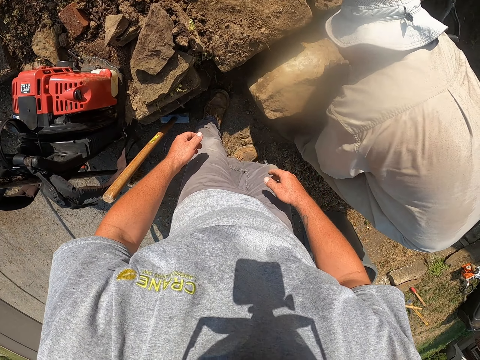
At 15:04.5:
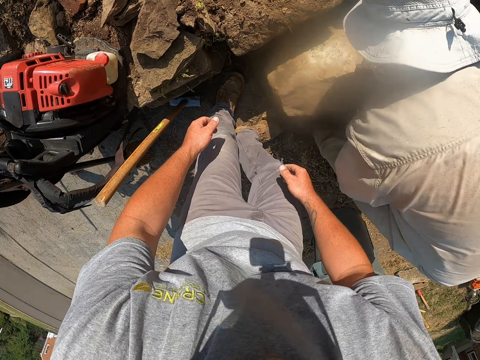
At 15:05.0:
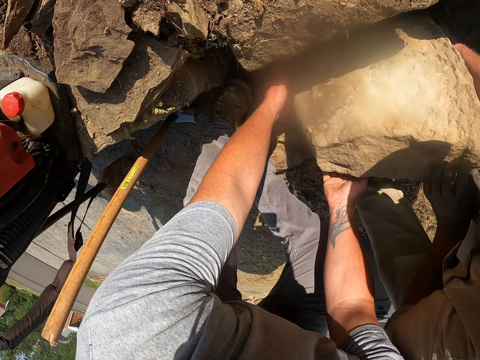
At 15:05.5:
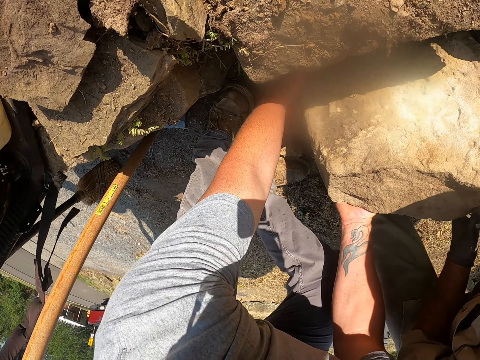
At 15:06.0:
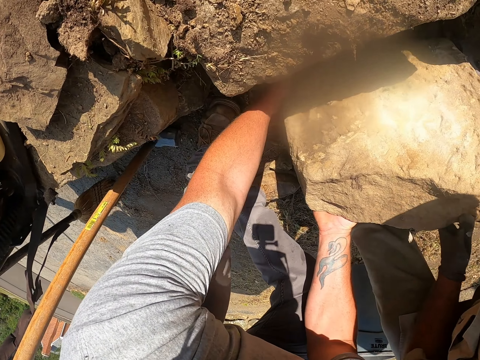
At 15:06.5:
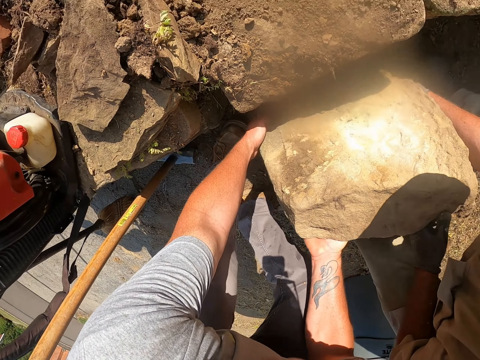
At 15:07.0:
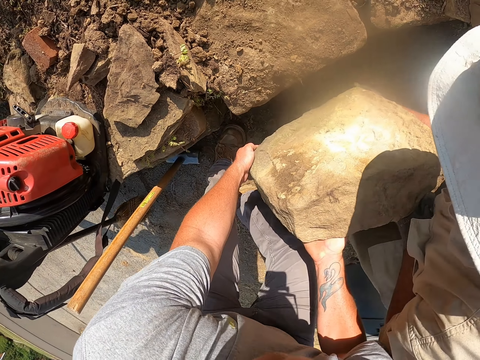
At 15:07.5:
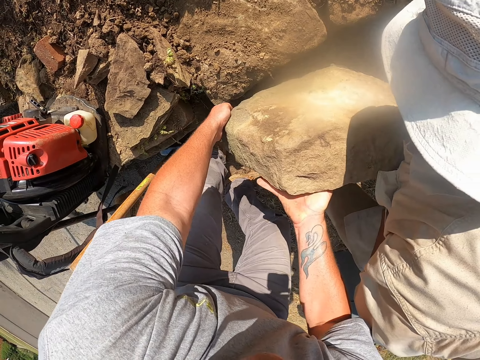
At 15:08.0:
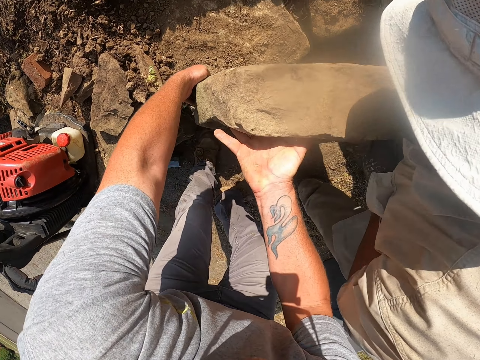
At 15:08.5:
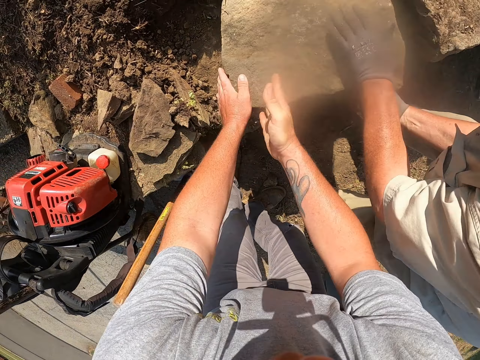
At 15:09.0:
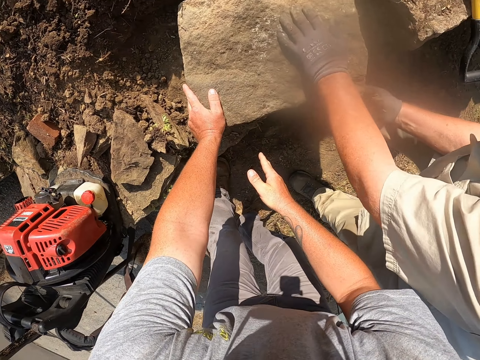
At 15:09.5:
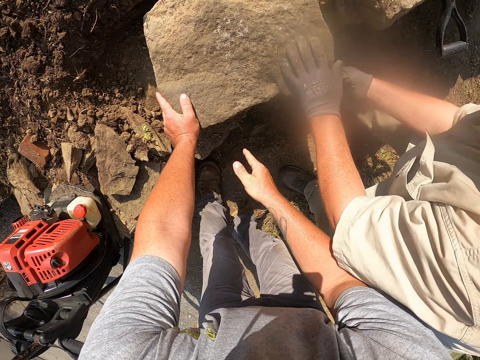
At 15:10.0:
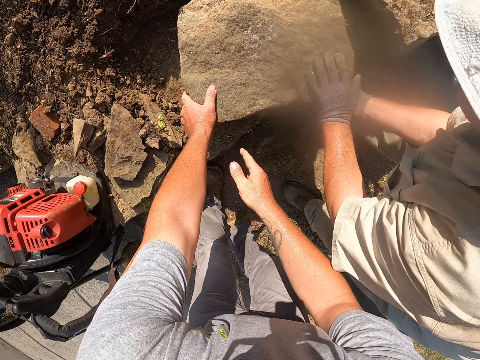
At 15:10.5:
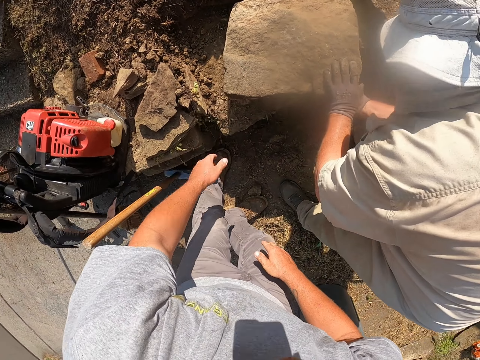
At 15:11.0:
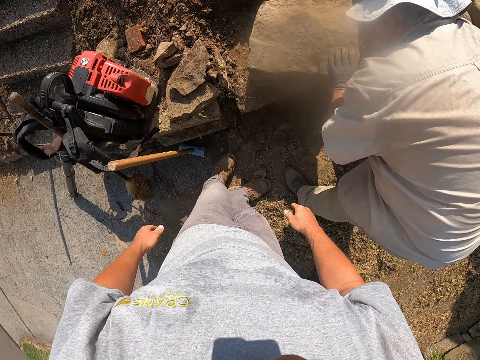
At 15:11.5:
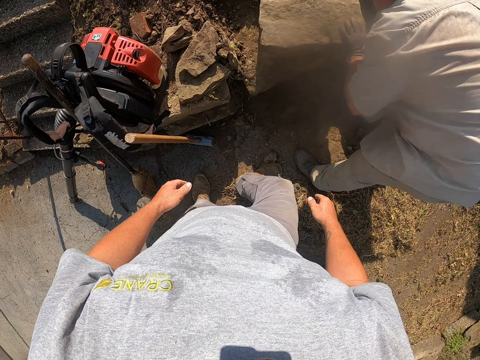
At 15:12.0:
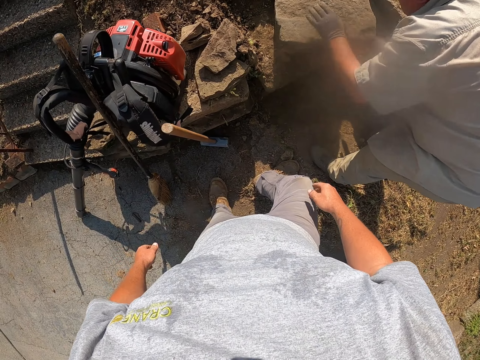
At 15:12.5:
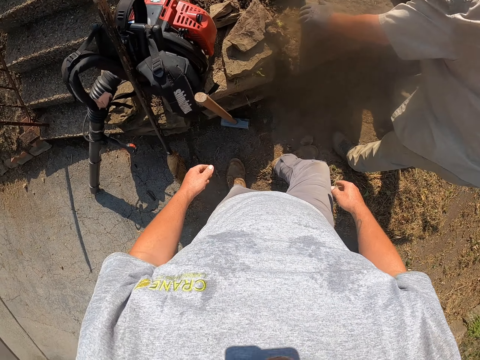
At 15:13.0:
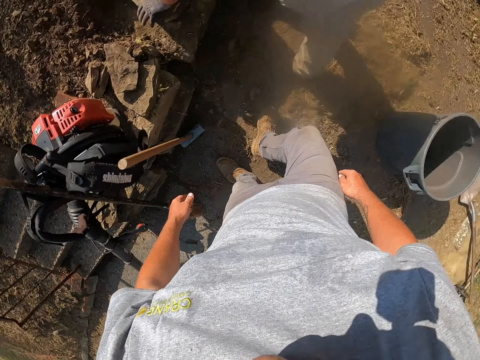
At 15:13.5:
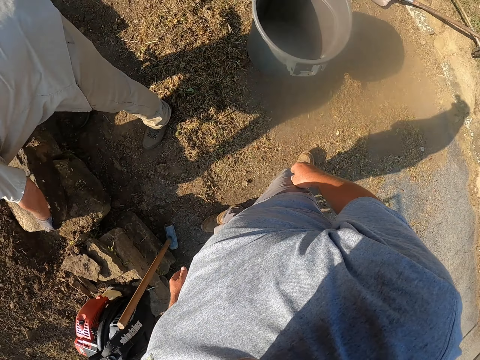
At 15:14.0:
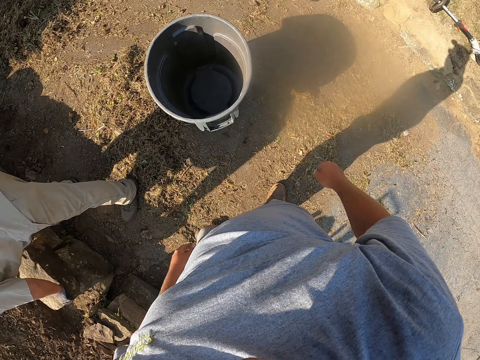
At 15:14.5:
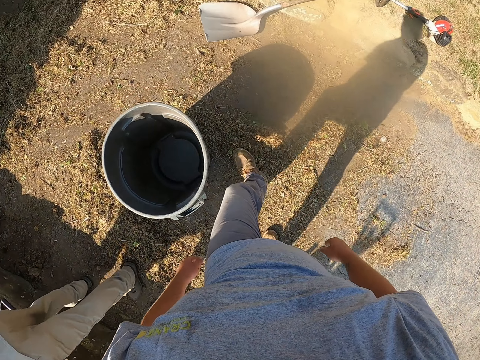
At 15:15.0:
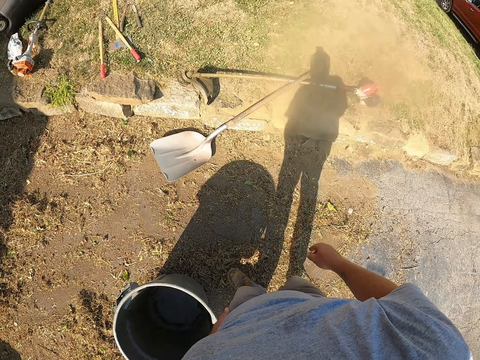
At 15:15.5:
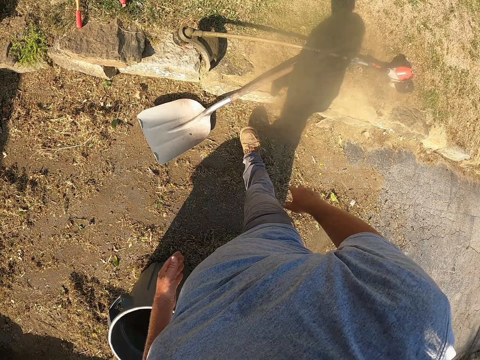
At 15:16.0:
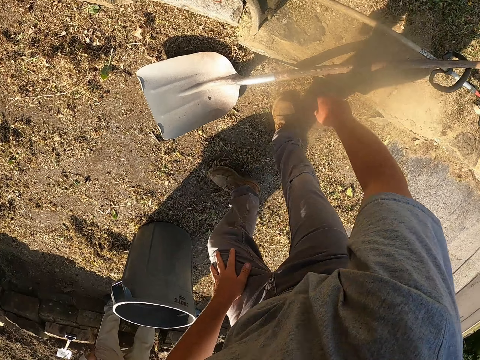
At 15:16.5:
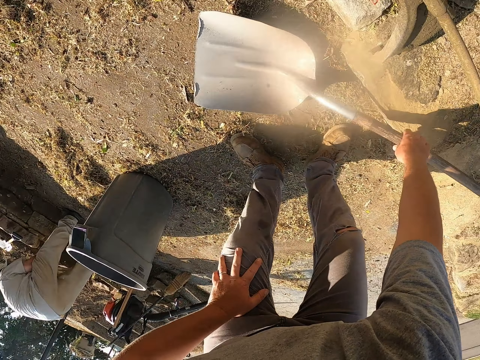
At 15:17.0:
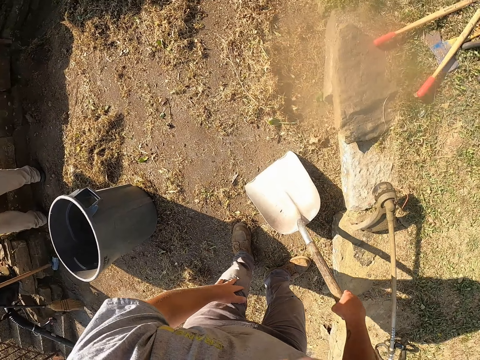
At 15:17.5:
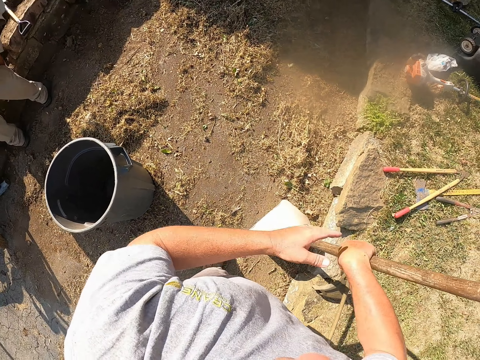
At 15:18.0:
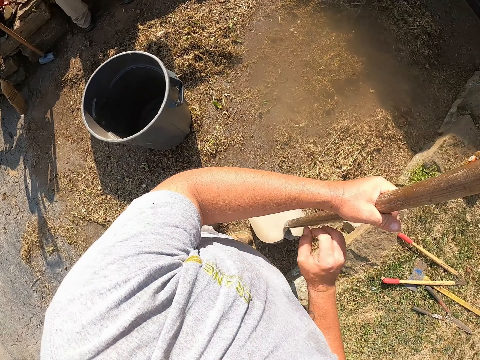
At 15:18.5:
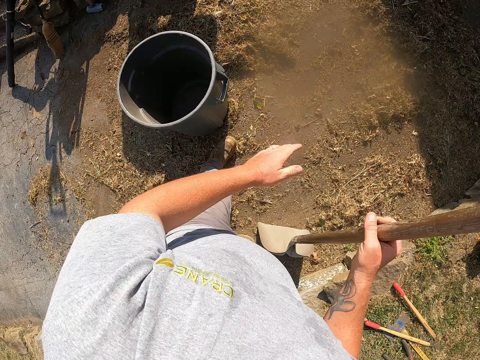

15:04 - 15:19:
The camera wearer holds the stone with both hands. They pick up the stone from the ground with both hands. A man picks up a block or stone from the ground. The man places the stone on top of the stones. The camera wearer puts down the block on the ground. The man pushes the stone with both hands and adjusts the block on the ground. The camera wearer walks on the pavement. They pick up a shovel from the floor.

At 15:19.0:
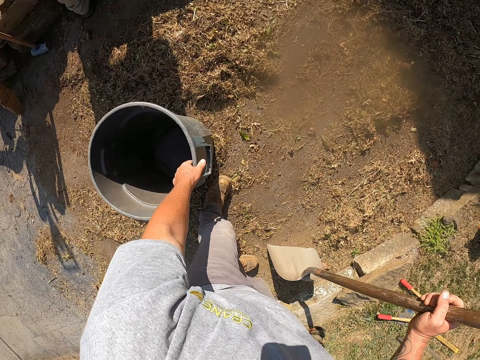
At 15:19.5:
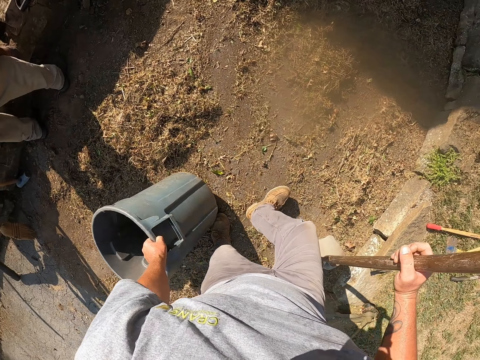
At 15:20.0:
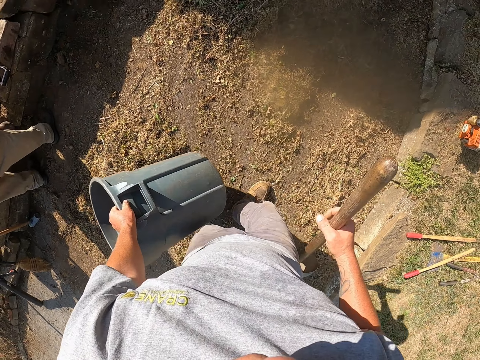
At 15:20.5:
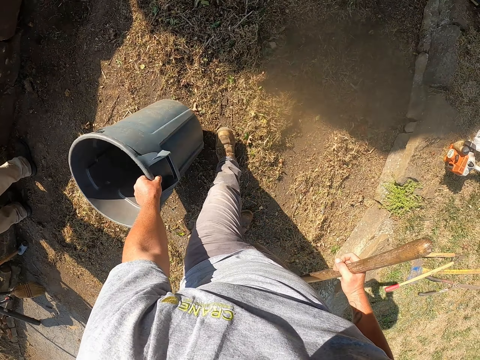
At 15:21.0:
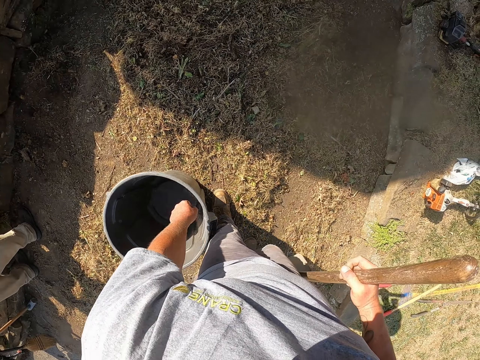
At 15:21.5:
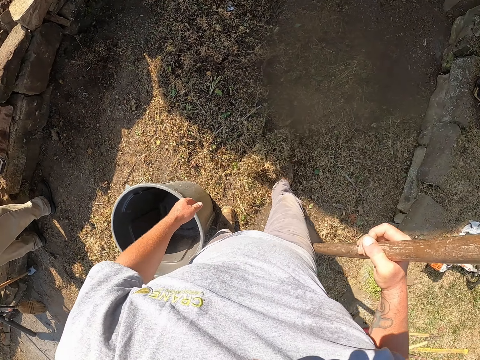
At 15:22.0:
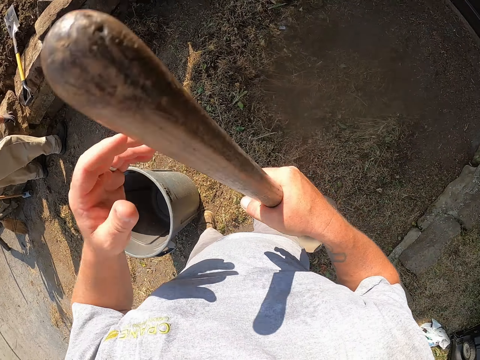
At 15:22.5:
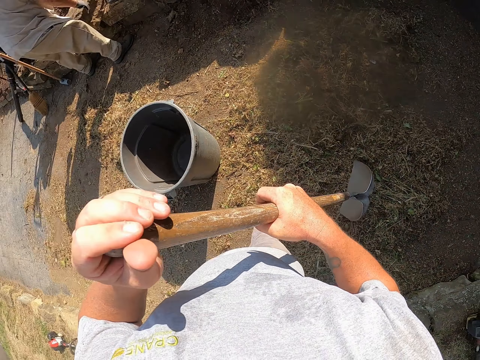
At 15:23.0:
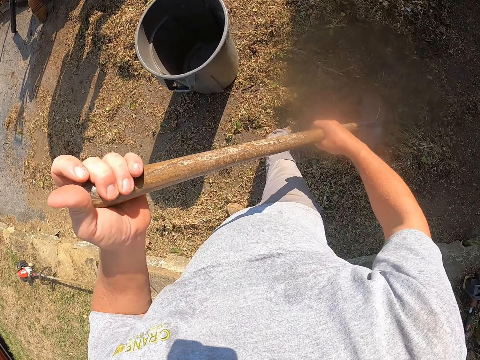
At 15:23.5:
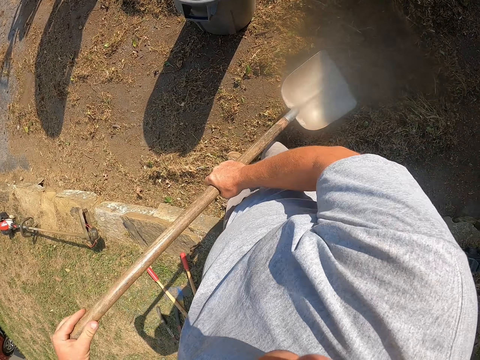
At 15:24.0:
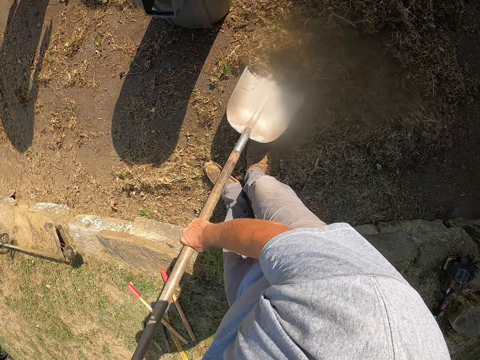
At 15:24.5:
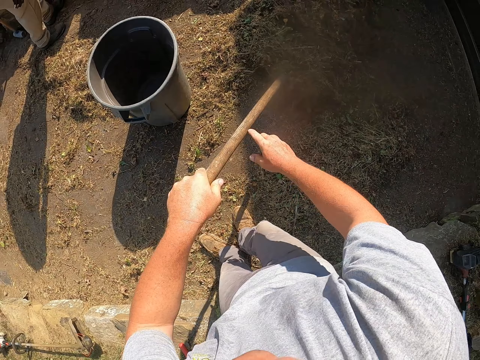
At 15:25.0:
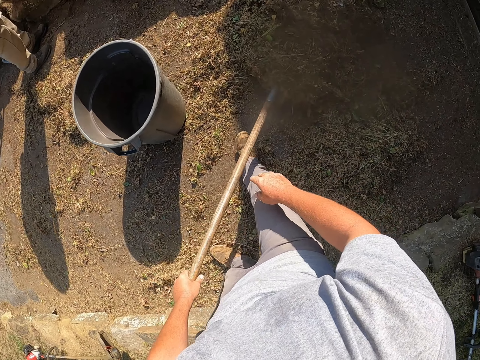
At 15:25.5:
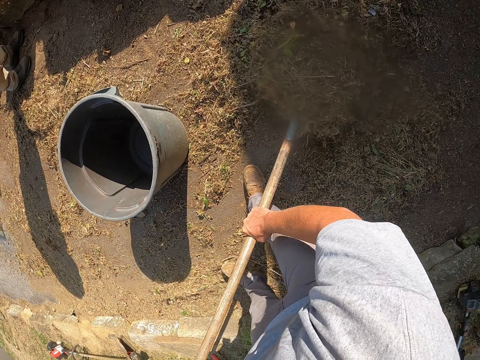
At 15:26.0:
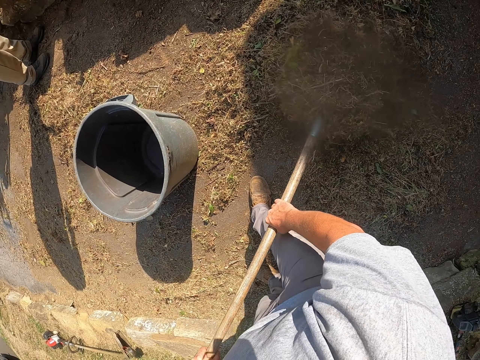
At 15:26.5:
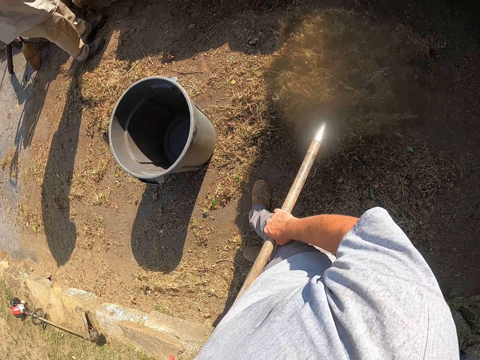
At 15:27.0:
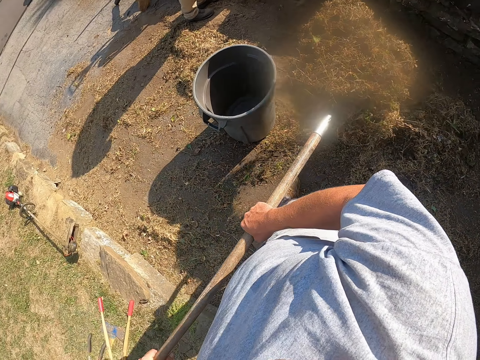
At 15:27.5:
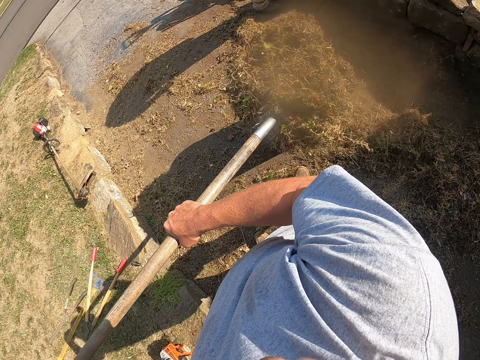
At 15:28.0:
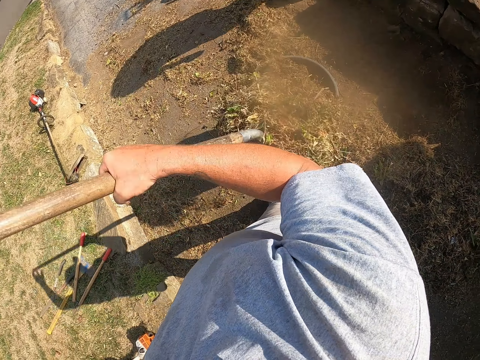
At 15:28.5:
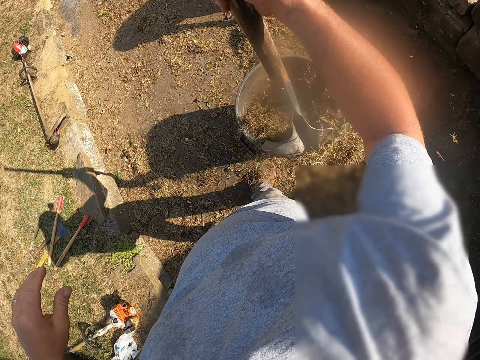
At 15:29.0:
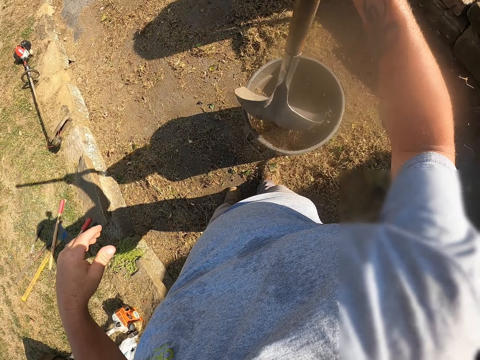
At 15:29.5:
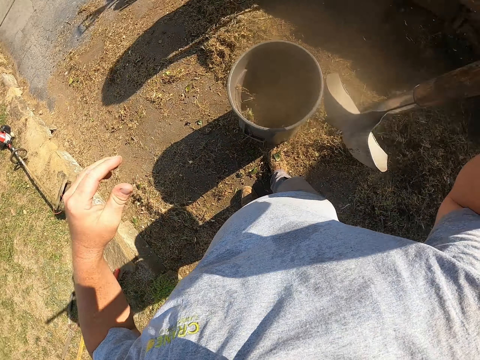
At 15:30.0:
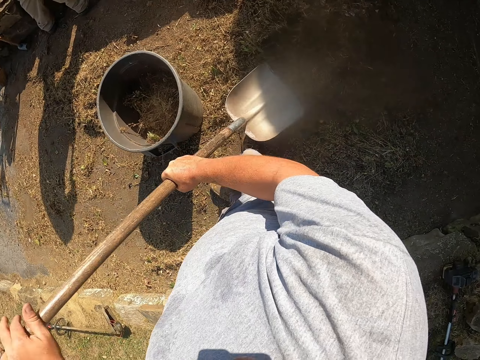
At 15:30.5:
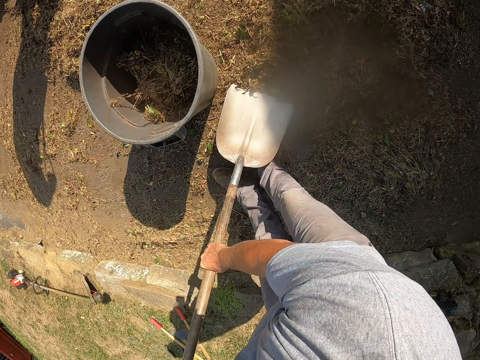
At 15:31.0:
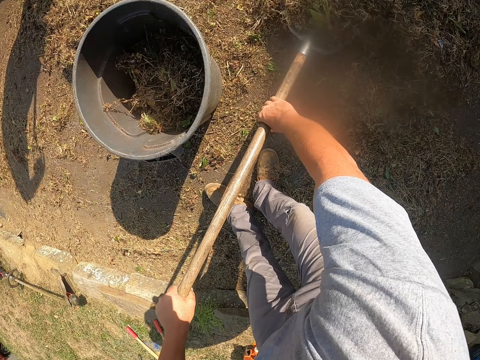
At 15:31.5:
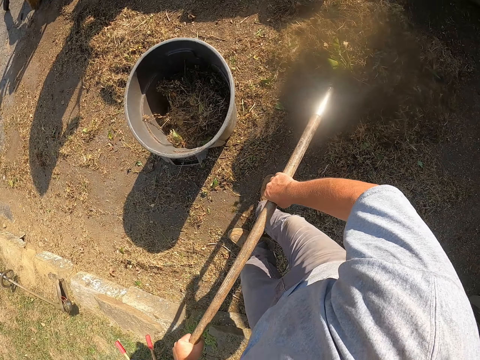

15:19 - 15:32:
The camera wearer moves a dustbin on the floor. He picks up the dustbin. He walks on the pavement. He places the dustbin on the pavement. He pushes the dirt with his leg. He holds the shovel with both hands. He adjusts the shovel on the floor. He scoops dirt from the floor with the shovel. He puts the dirt in the dustbin with the shovel. He adjusts the dirt in the dustbin with the shovel. He scoops the dirt from the floor with the shovel.
